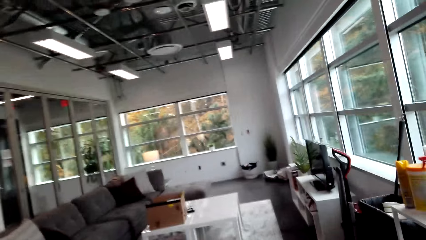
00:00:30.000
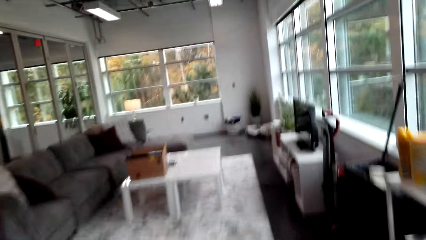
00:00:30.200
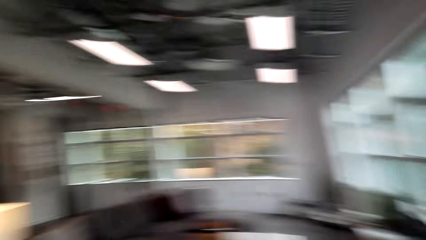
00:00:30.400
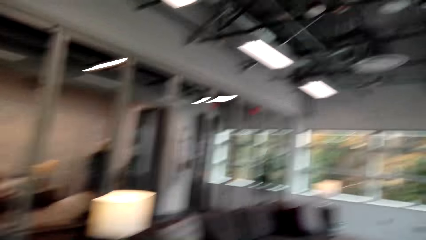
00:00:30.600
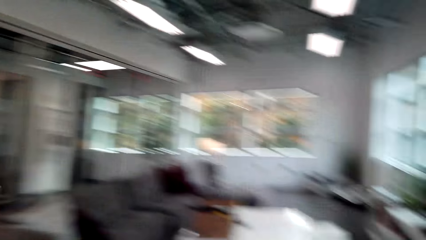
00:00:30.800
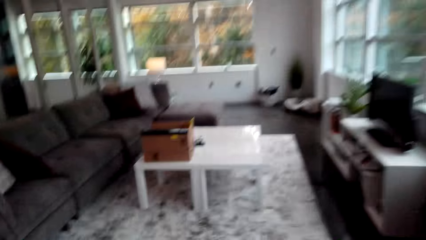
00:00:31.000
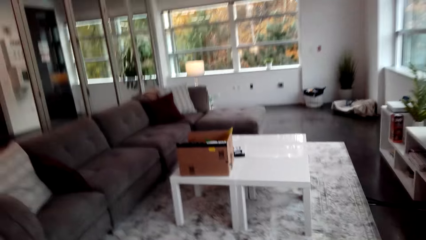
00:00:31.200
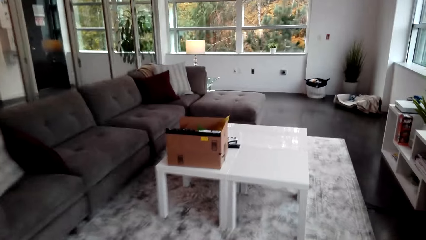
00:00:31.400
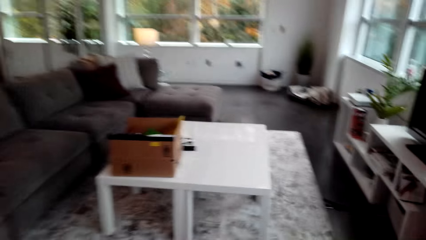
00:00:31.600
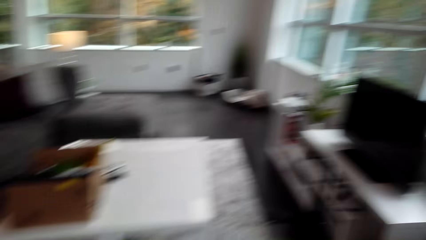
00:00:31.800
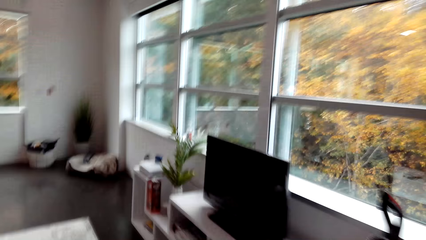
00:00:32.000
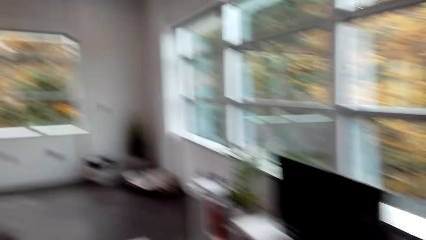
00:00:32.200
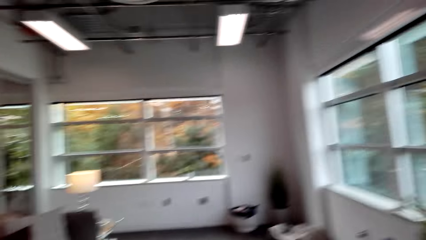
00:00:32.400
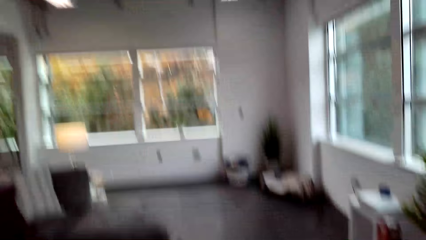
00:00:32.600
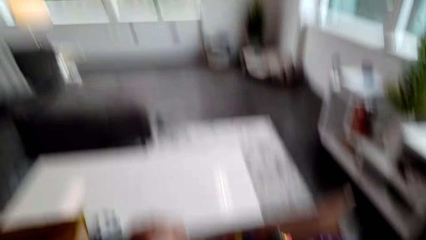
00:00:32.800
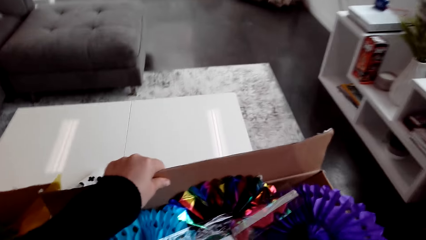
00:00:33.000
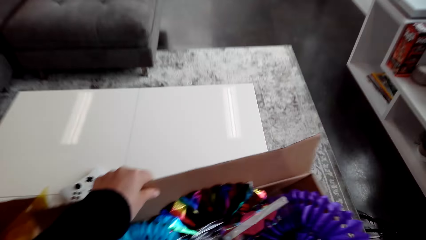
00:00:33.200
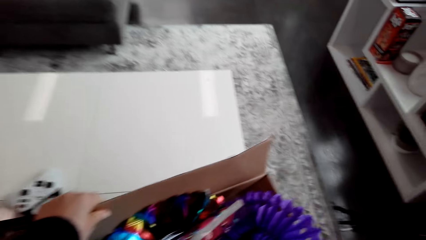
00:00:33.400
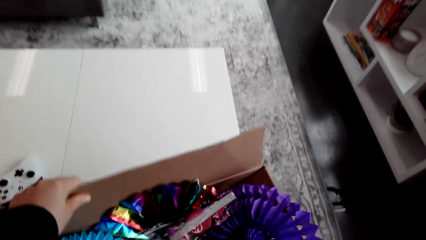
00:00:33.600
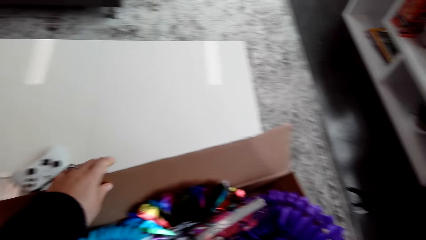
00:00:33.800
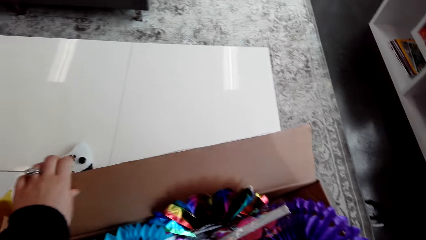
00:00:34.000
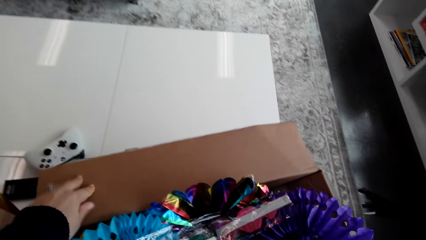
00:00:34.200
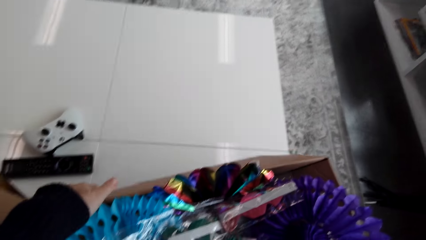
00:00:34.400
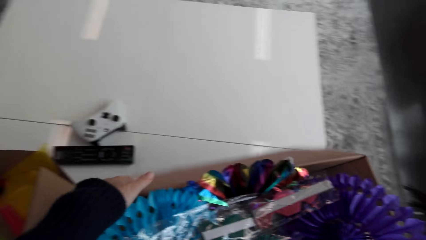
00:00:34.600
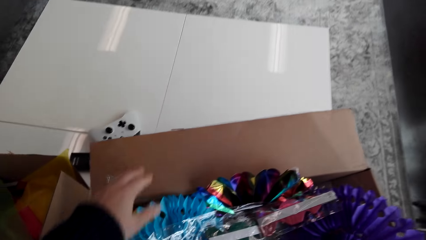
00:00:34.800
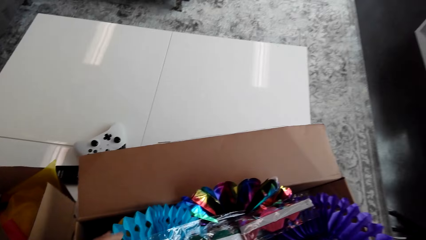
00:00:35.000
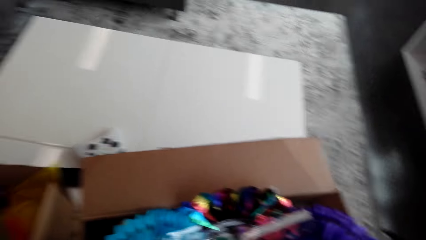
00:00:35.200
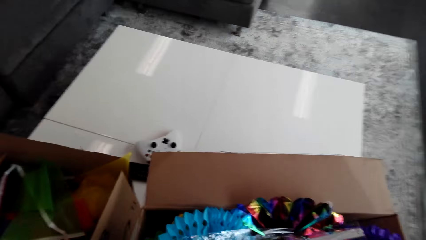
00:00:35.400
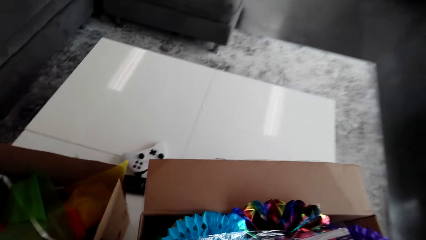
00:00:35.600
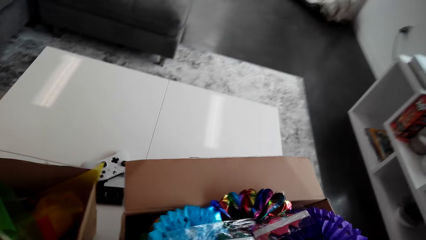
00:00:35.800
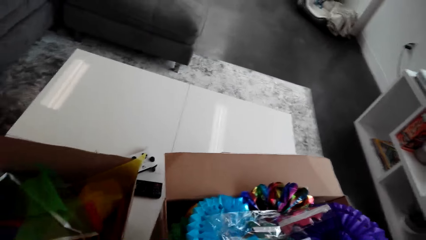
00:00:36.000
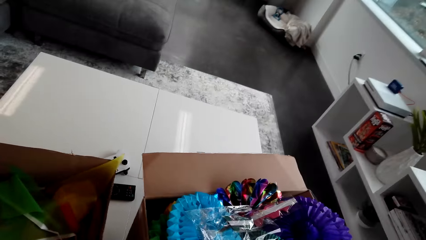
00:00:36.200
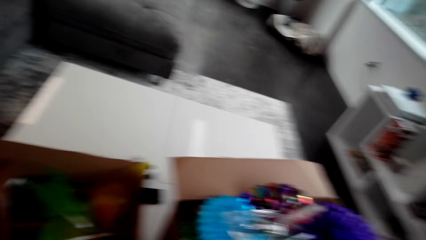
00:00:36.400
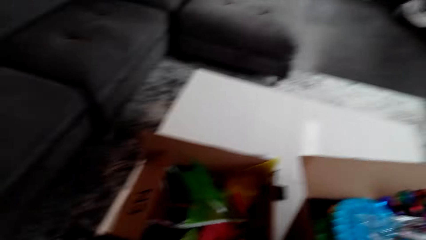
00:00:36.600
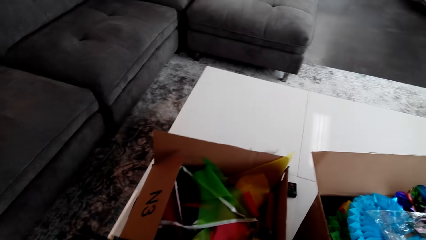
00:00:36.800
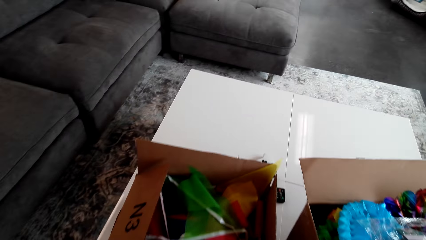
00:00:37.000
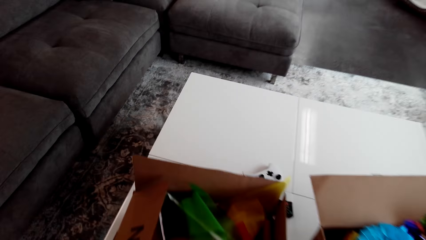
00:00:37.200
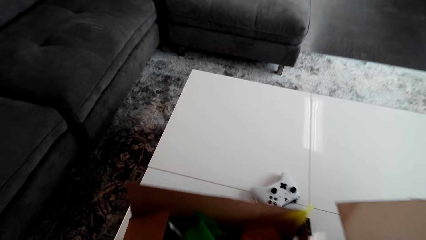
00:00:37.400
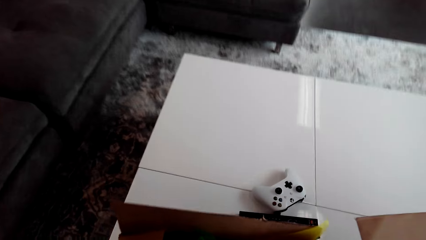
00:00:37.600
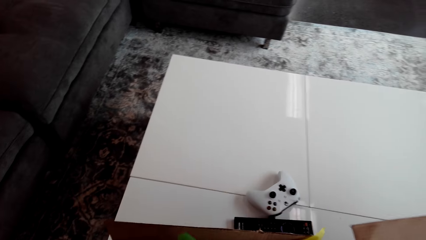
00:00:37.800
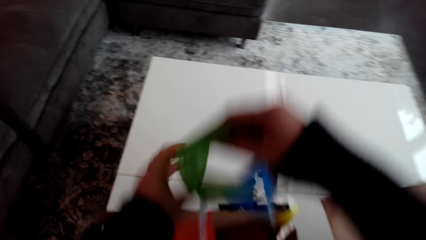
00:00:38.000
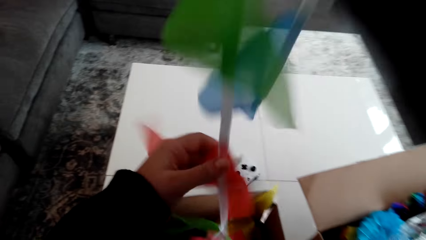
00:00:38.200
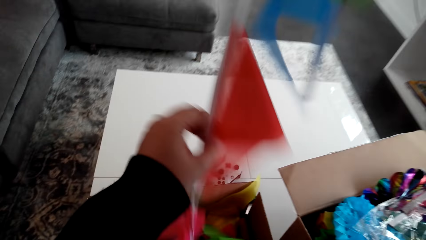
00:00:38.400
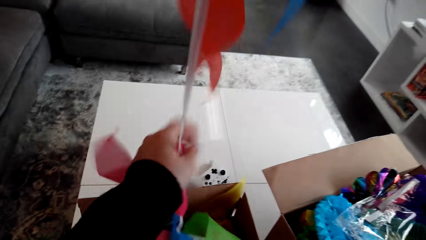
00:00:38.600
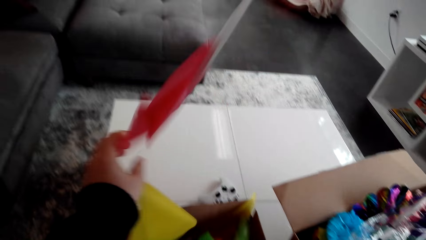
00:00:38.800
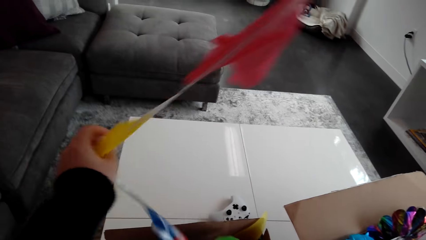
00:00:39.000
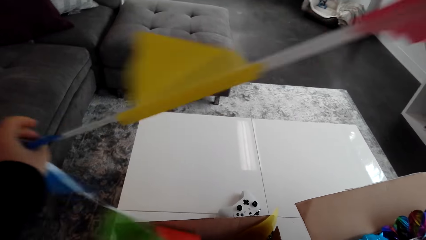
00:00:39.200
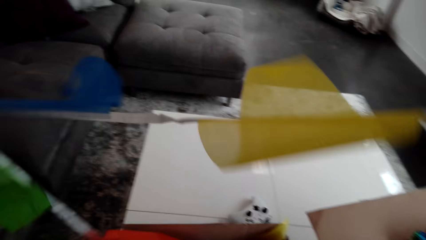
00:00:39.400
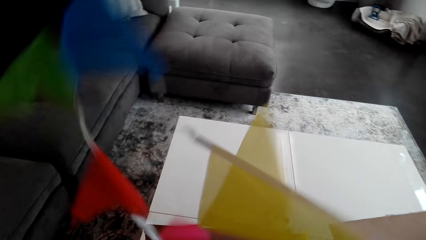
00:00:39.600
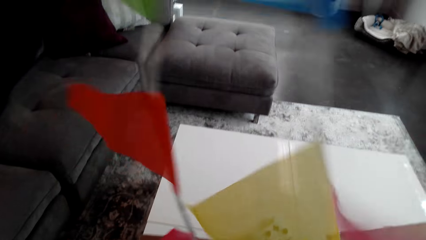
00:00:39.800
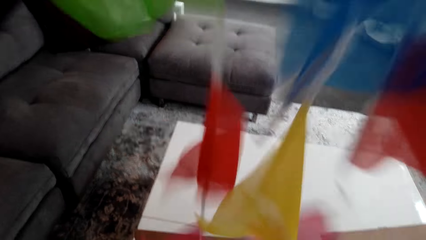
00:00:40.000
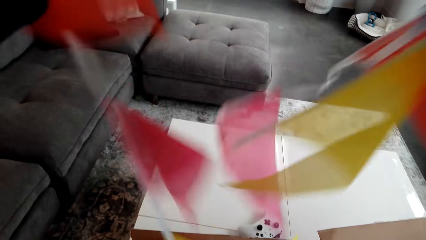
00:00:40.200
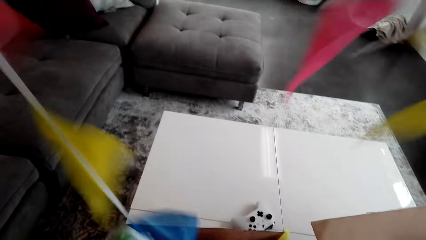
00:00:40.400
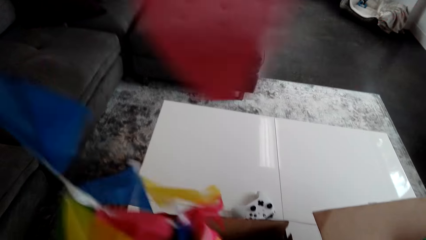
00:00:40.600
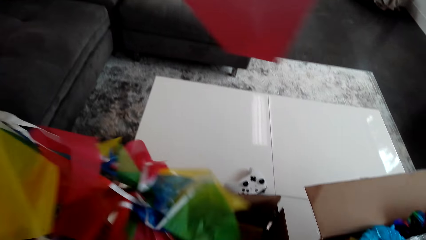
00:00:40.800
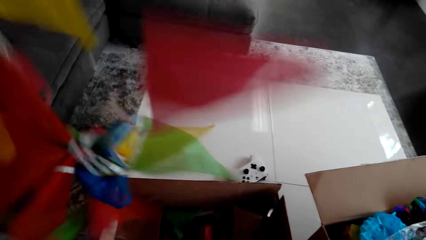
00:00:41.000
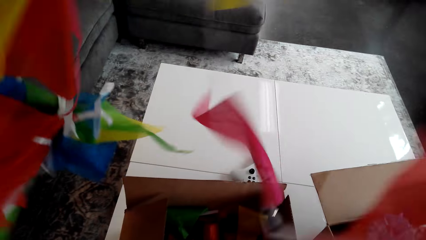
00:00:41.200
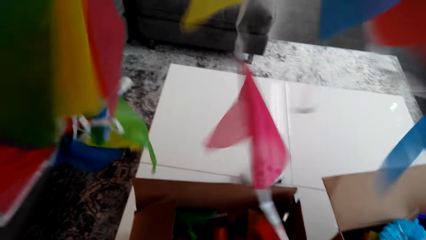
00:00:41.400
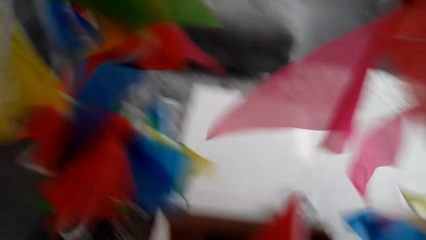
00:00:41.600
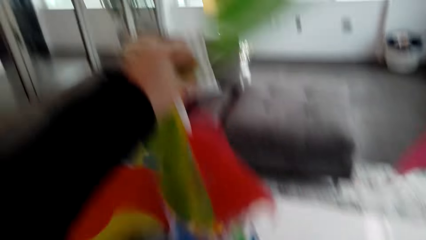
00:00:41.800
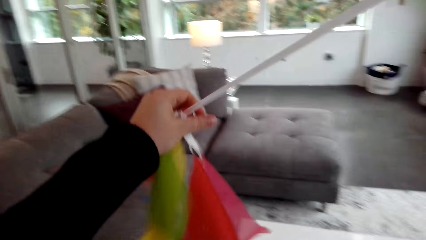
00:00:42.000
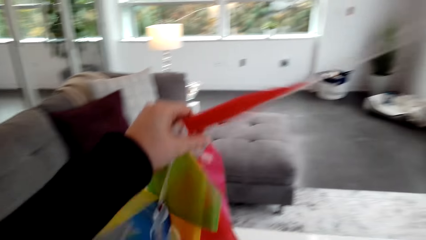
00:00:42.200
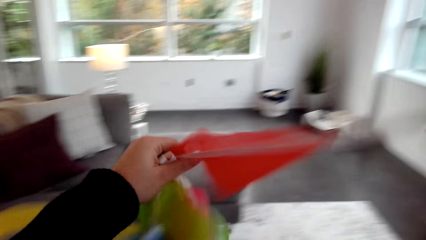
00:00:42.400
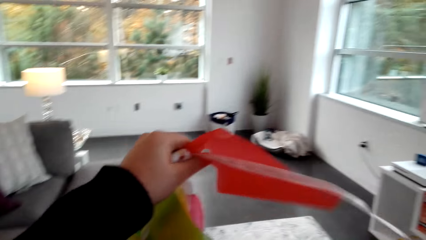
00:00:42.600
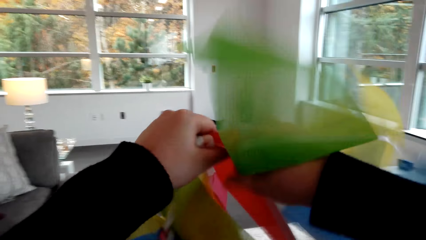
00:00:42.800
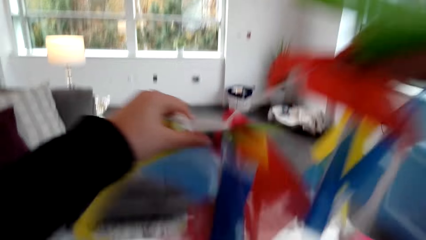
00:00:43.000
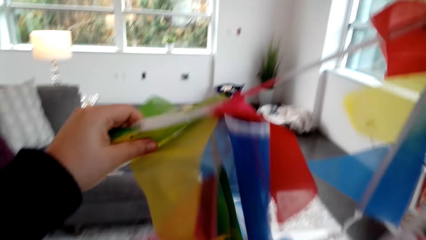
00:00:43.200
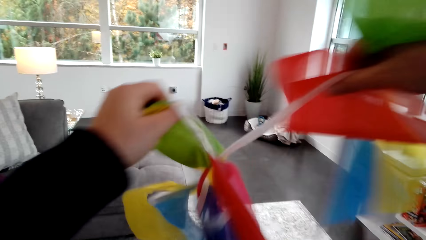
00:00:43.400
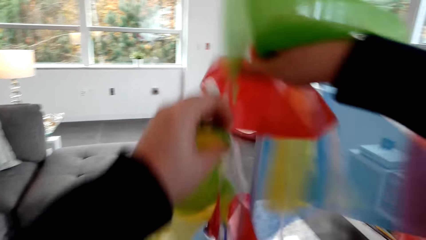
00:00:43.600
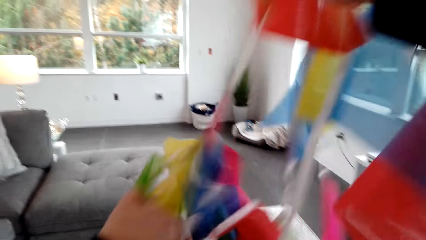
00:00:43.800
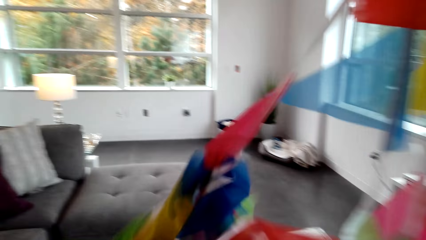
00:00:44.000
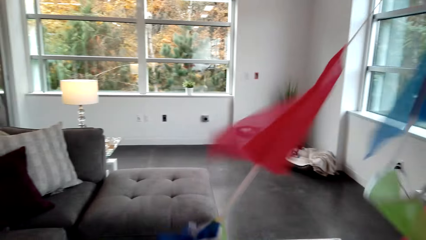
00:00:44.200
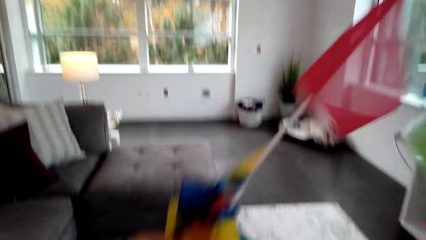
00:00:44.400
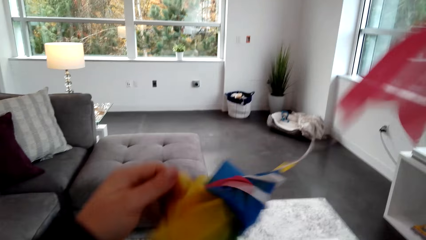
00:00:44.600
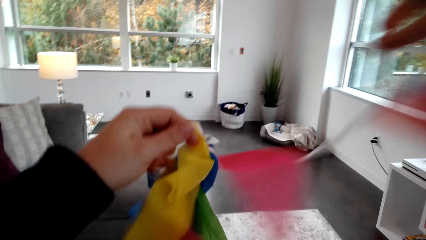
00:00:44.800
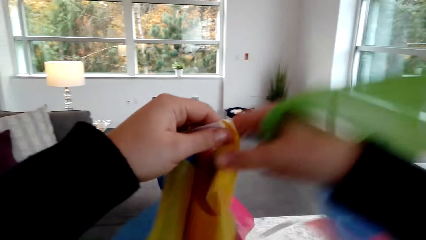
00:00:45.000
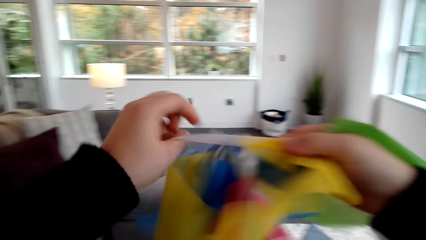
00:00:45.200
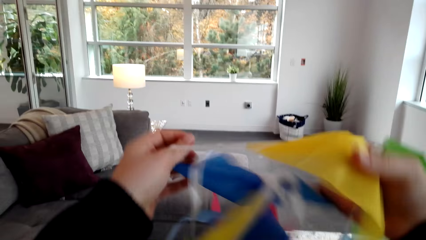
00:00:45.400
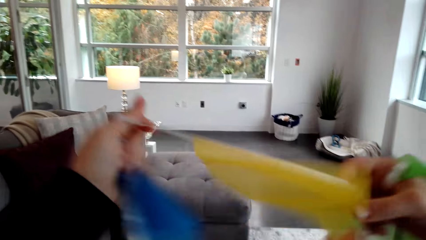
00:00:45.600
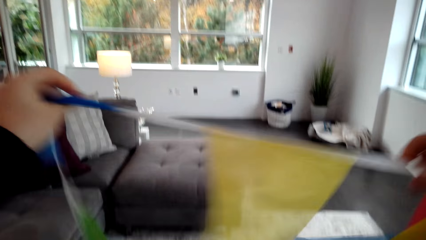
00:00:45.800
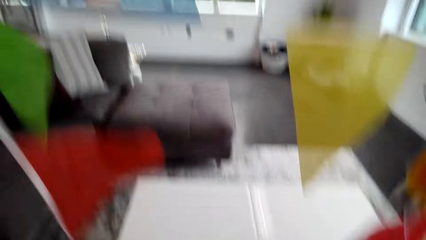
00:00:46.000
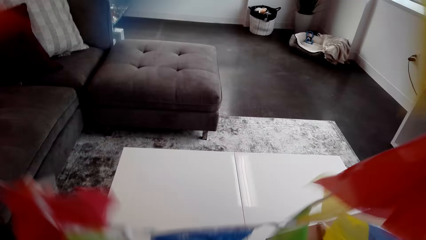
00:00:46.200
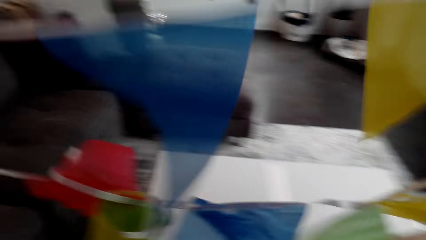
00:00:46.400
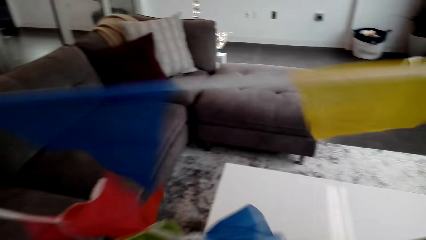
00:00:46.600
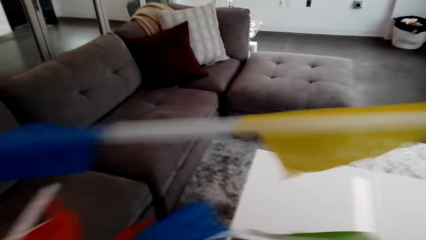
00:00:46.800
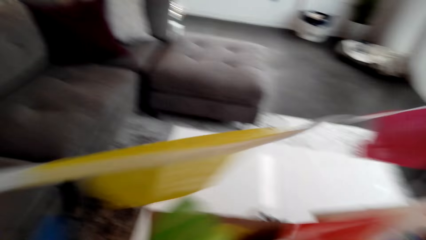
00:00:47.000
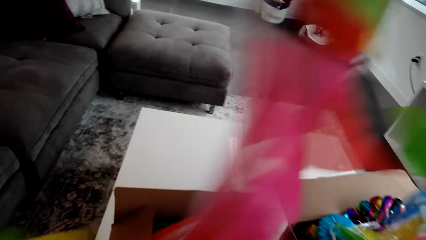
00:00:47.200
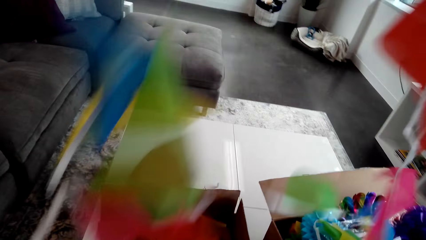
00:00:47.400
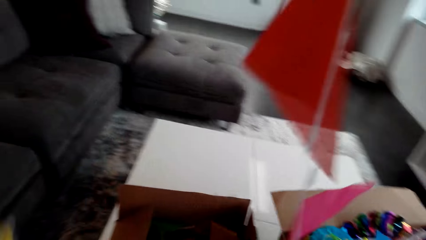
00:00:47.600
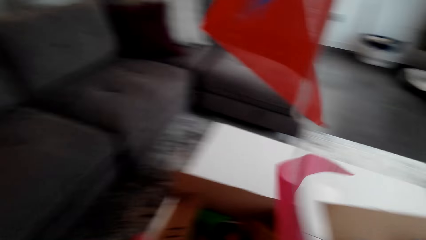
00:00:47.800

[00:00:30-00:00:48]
The camera wearer puts the box on the table. They hold the box. They pick the piece of pattern from the box. They stretch the pattern.
